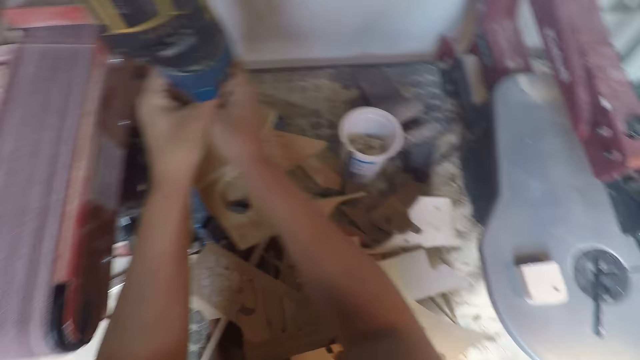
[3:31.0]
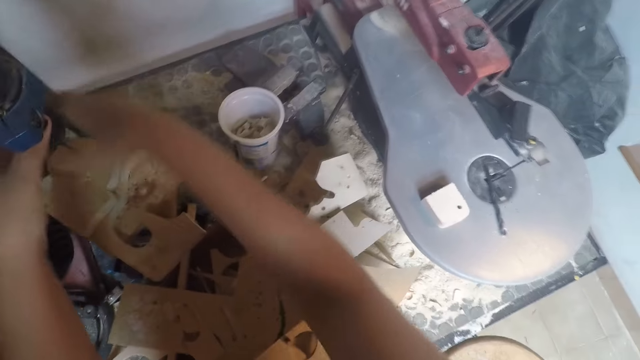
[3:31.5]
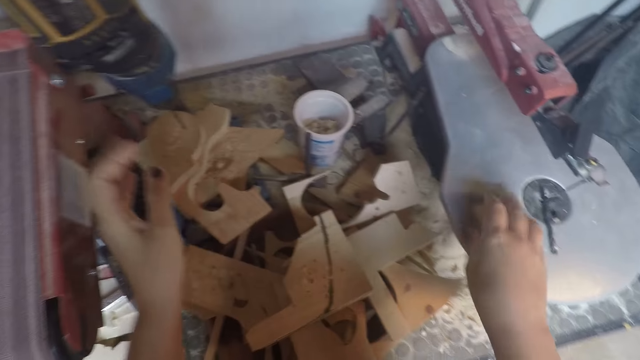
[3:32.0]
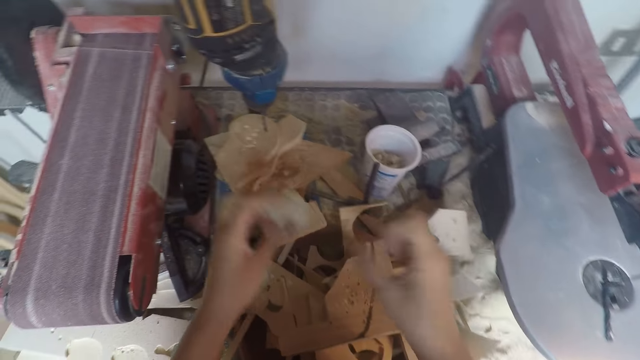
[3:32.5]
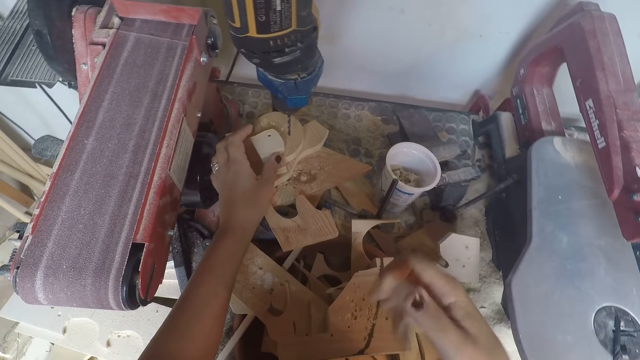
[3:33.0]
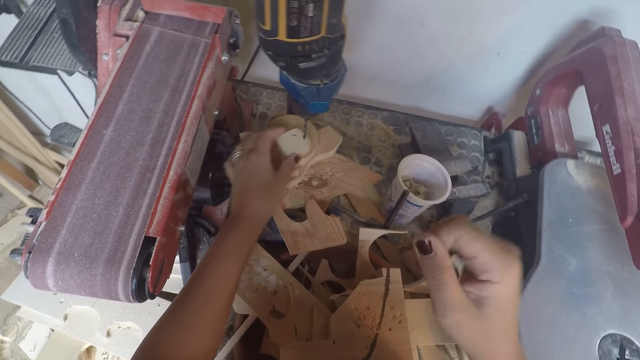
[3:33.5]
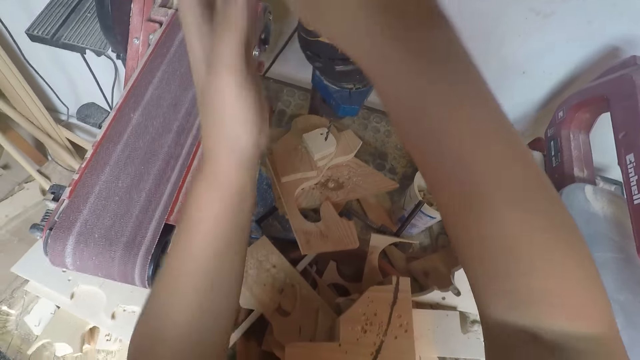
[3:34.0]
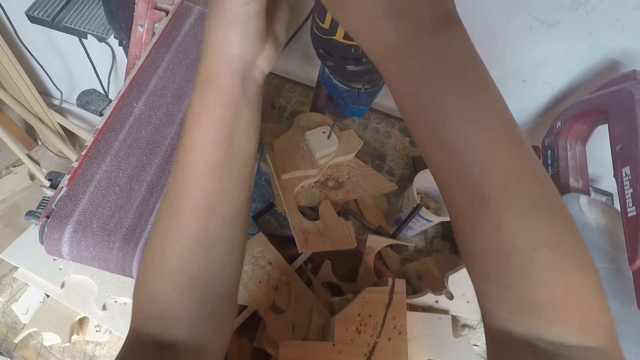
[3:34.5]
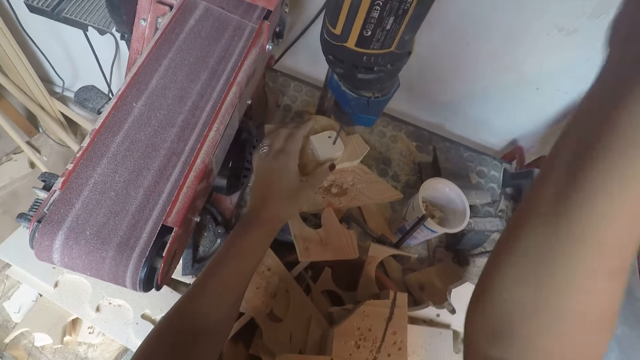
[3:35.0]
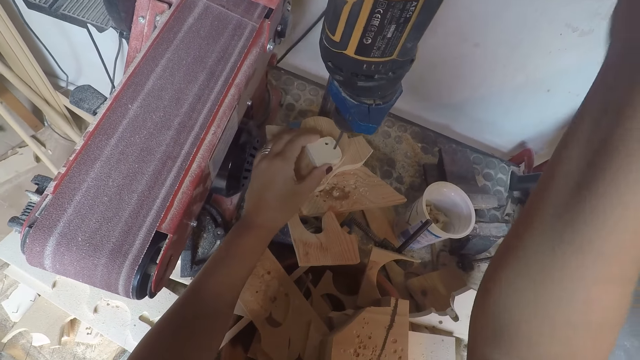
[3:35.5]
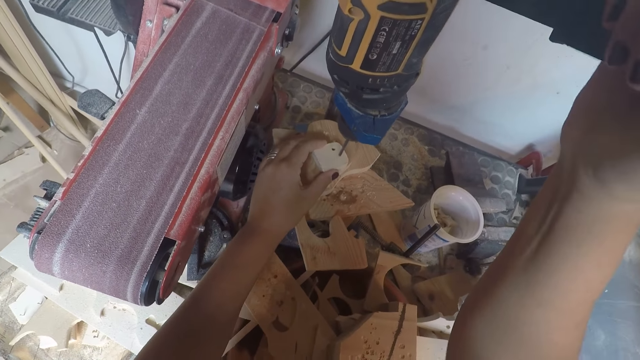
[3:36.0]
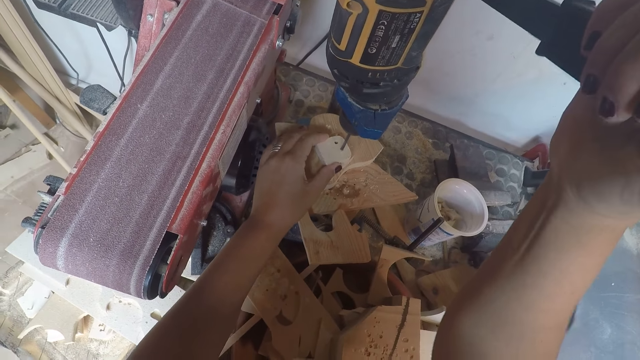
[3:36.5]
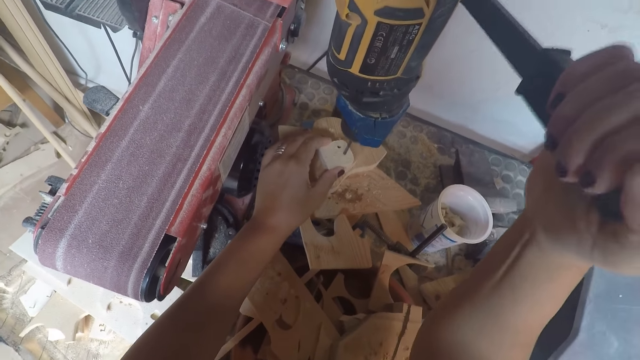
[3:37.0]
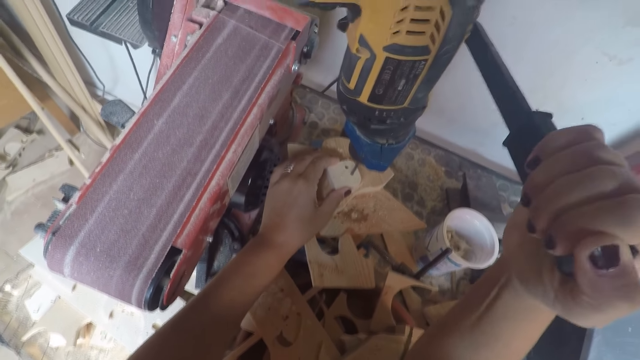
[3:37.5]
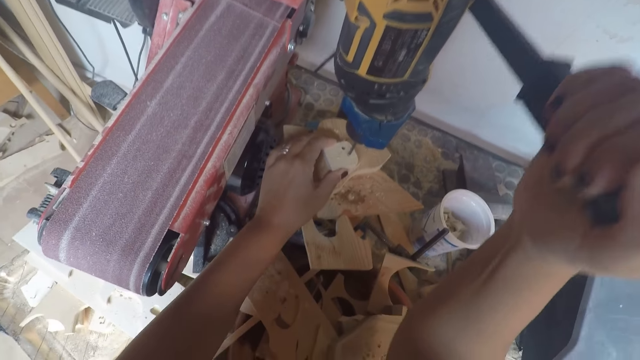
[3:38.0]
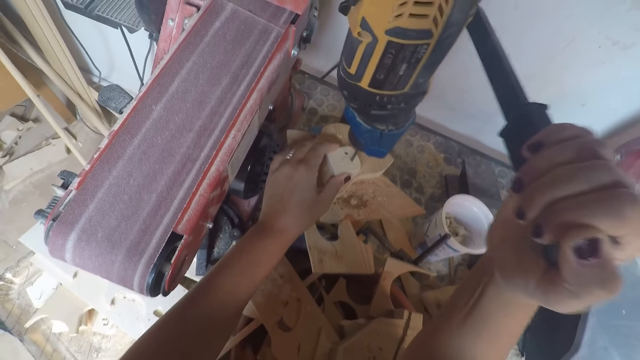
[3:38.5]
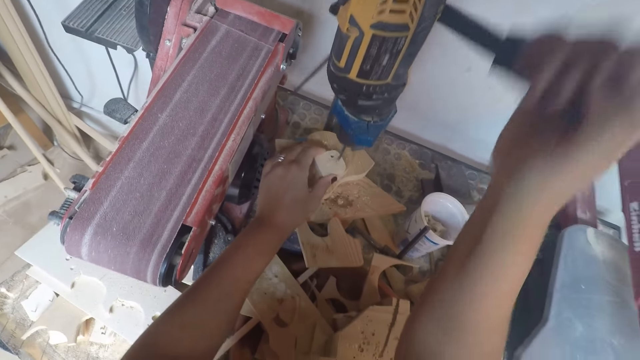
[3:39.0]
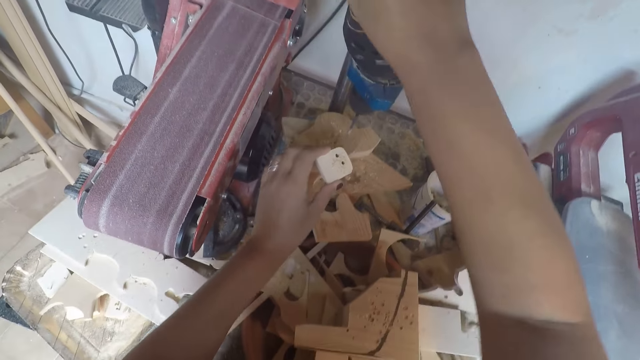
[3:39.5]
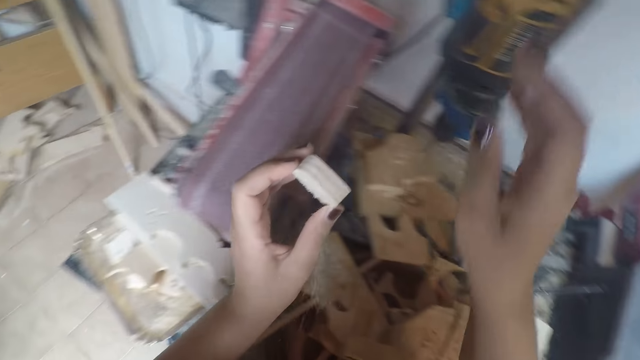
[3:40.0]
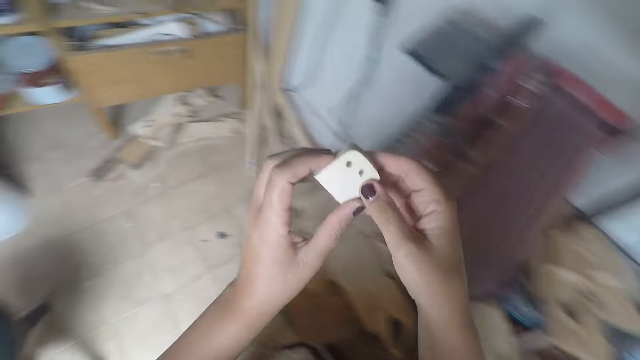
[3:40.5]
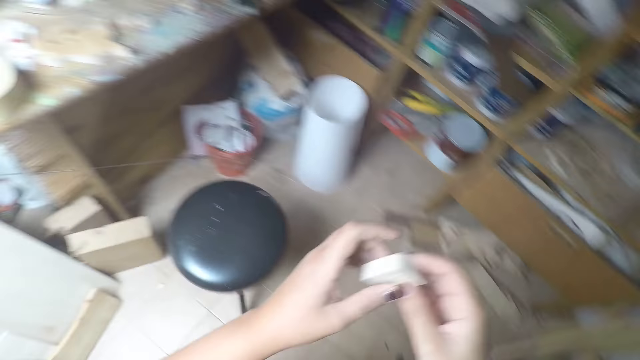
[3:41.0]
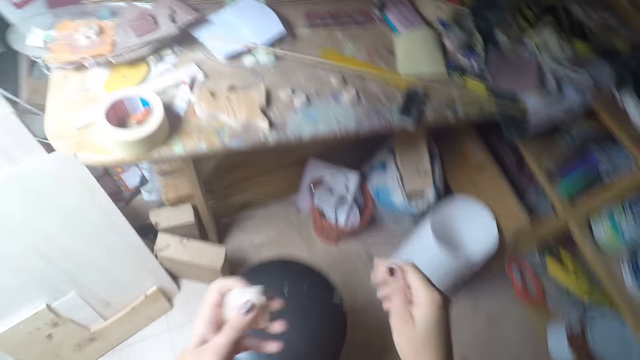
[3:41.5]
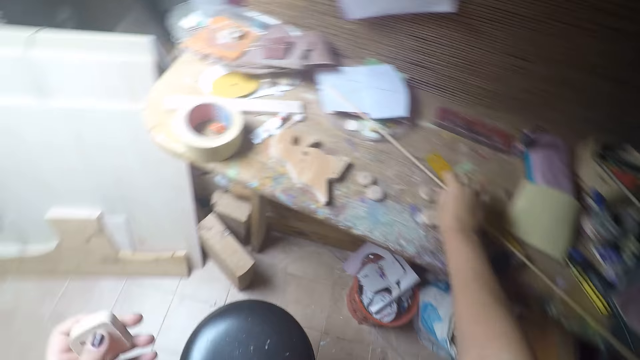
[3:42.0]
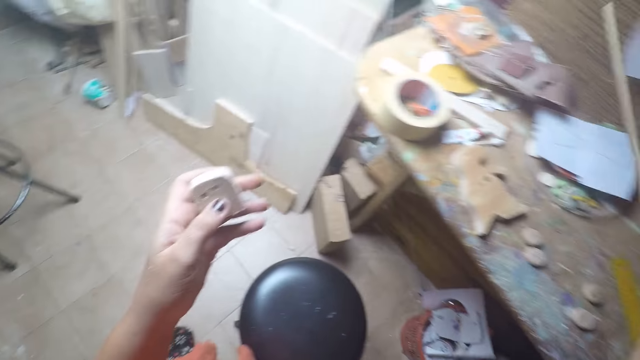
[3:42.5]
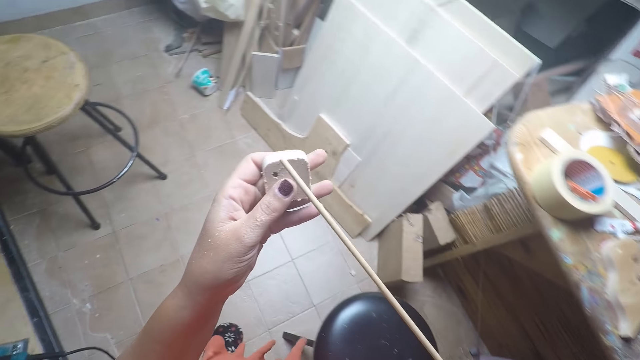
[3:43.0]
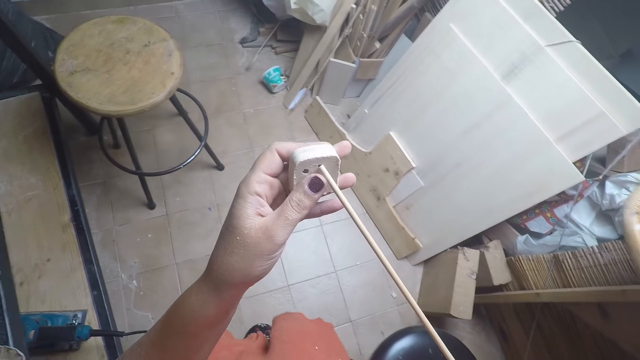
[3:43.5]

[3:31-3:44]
The camera wearer picks up the wood from the filing machine with his right hand. He passes the wood from his right hand to his left hand. He drops the wood on the drilling machine with his left hand. He holds the head of the drilling machine with his two hands. He puts on the drill machine. He drills a hole on the wood with the drilling machine. He picks up the wood from the drilling machine with his left hand. He turns to the table behind him. He looks at the piece of wood. He holds the wood with his two hands. He walks around the construction site. He picks up the wooden rod from the table with his right hand.

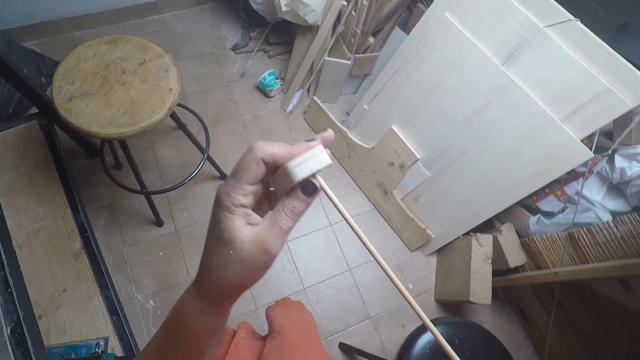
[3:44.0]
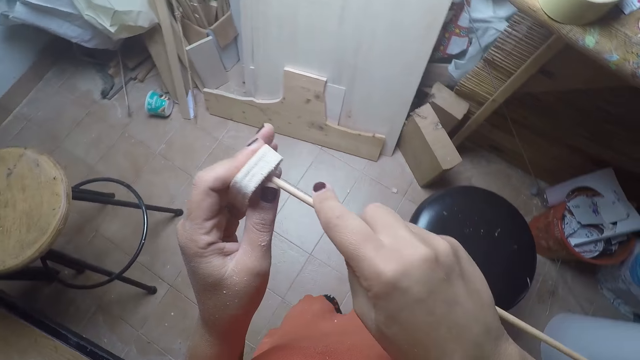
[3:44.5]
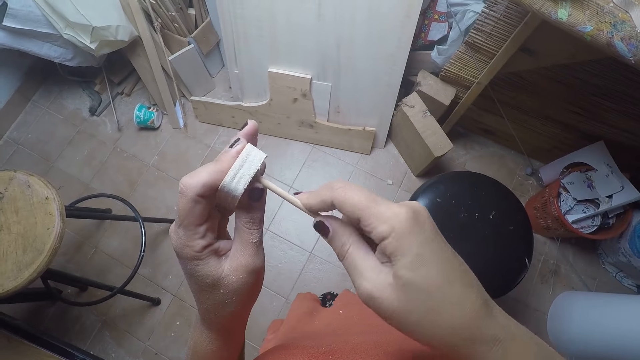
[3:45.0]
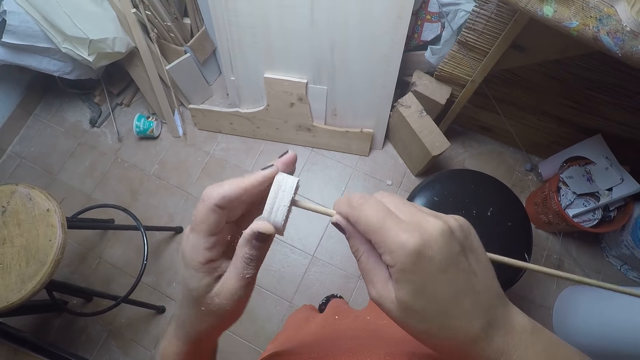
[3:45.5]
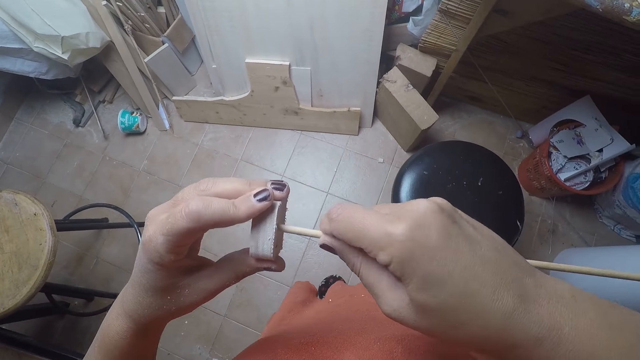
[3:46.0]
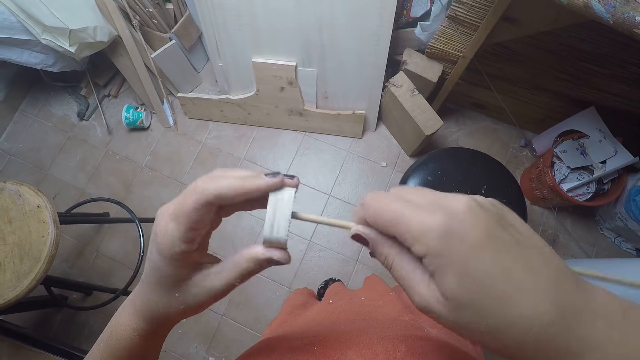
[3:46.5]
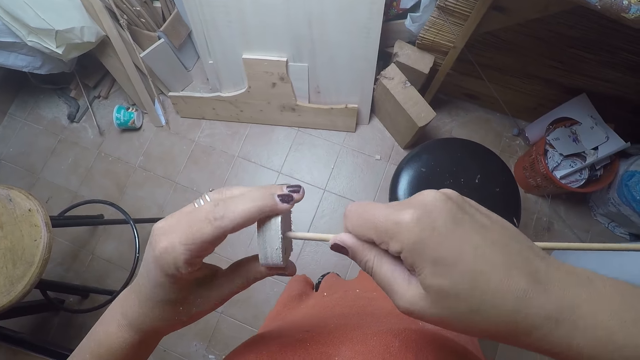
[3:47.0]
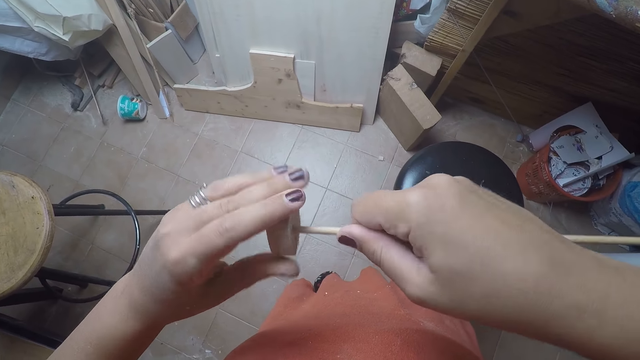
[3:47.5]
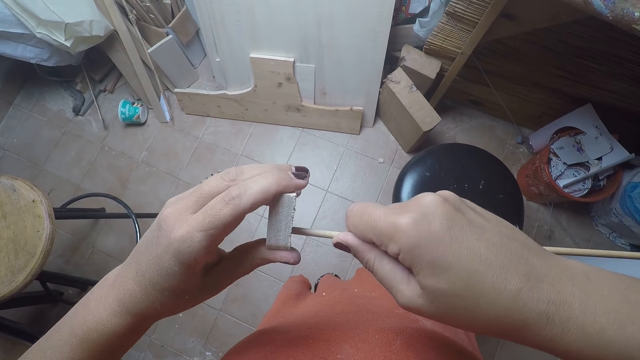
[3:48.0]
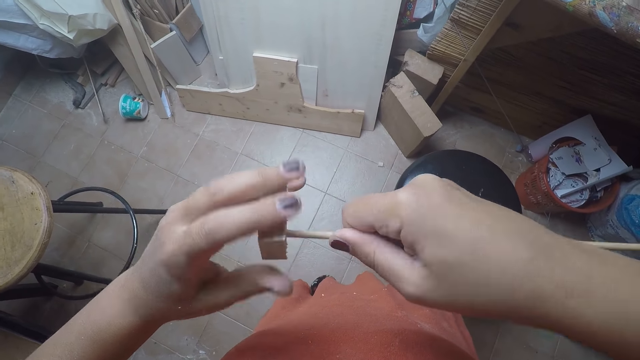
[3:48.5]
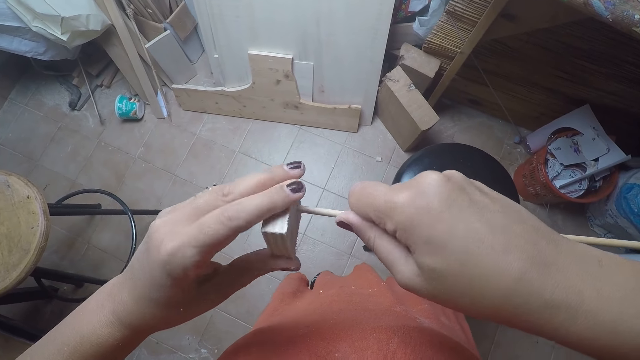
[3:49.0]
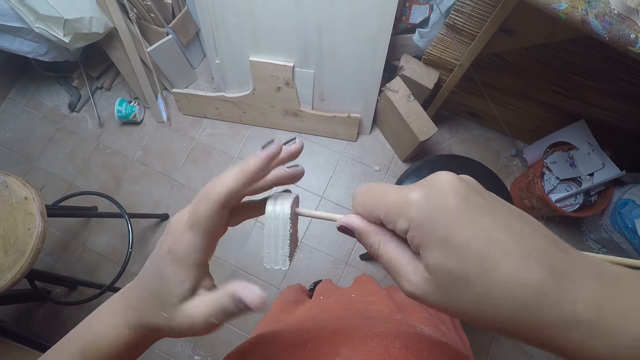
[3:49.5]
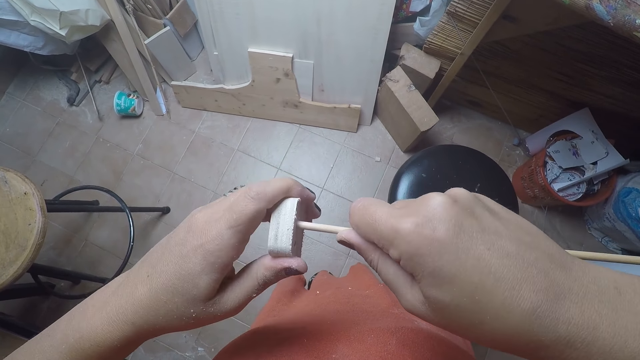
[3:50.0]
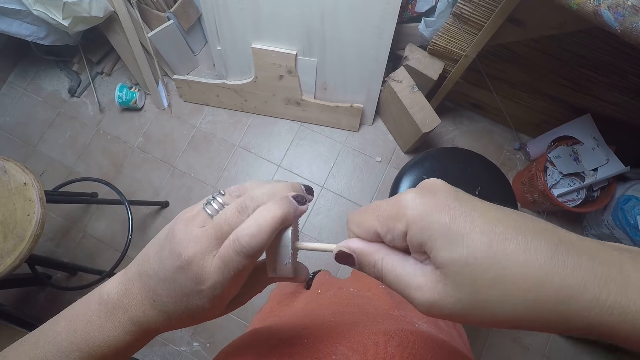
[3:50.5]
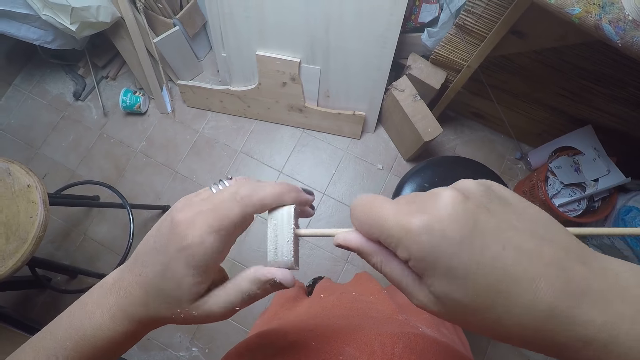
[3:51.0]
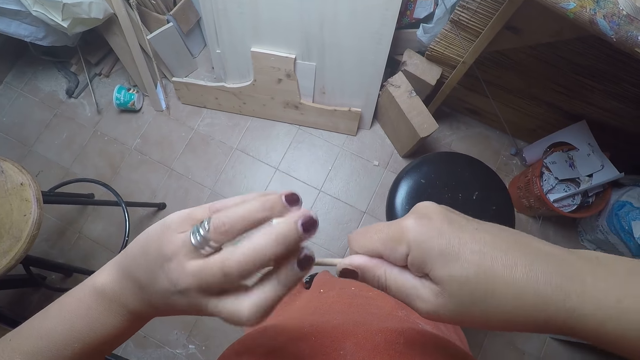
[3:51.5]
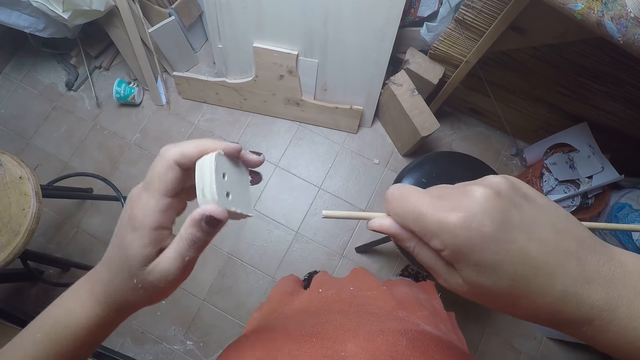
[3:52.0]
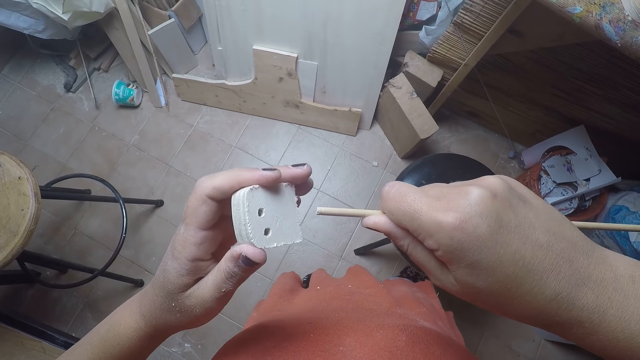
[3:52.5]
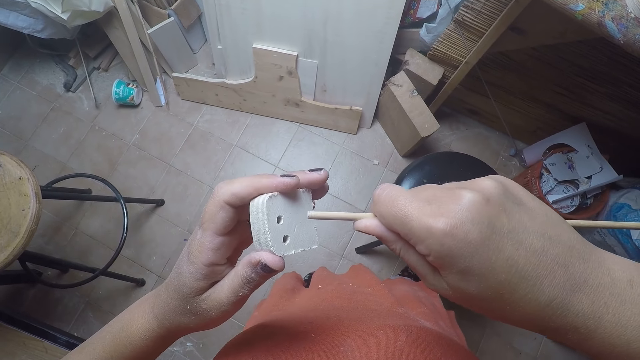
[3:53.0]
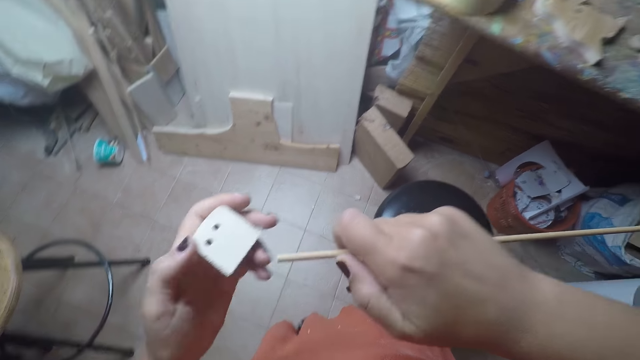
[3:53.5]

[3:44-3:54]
The camera wearer passes the wooden rod or stick through the hole on the wood with his right hand. He fixes the stick on the piece of wood.
